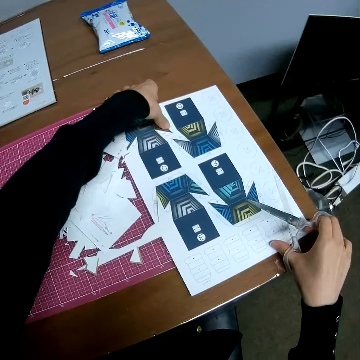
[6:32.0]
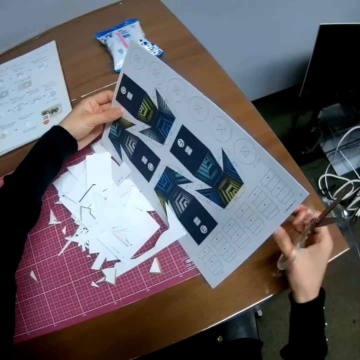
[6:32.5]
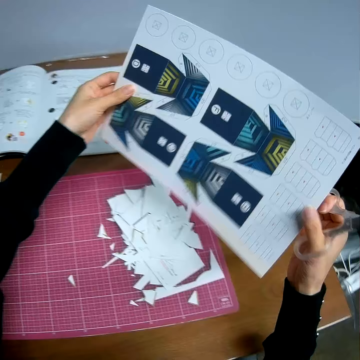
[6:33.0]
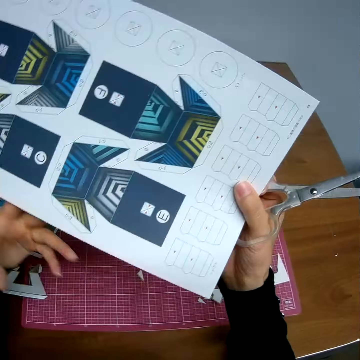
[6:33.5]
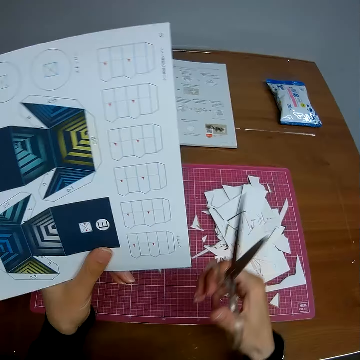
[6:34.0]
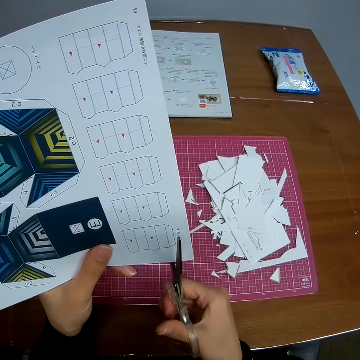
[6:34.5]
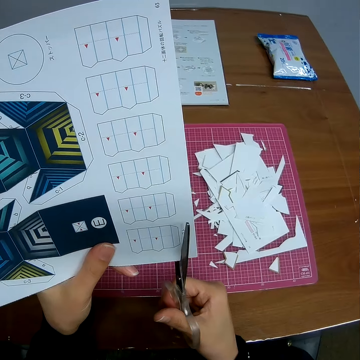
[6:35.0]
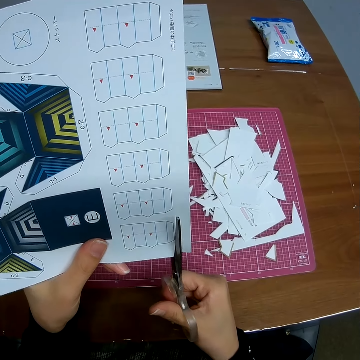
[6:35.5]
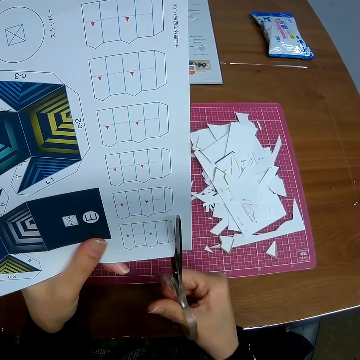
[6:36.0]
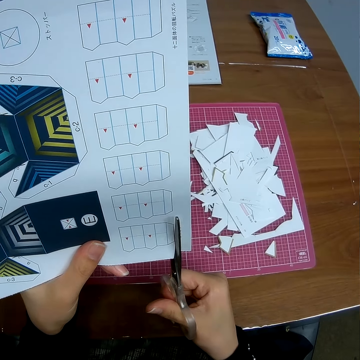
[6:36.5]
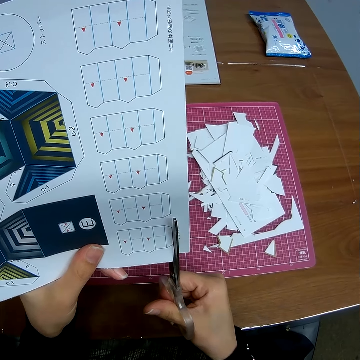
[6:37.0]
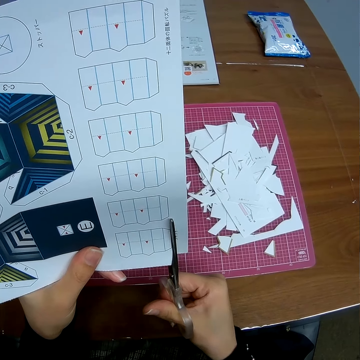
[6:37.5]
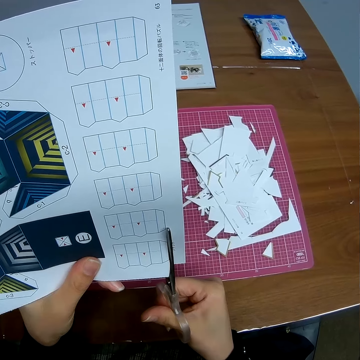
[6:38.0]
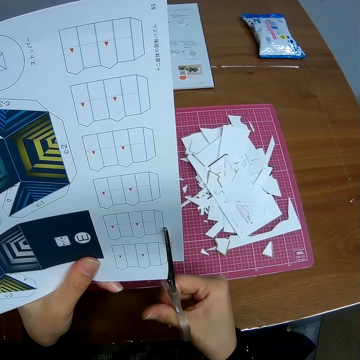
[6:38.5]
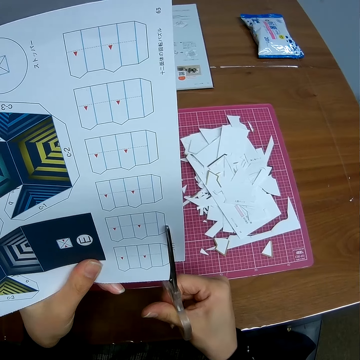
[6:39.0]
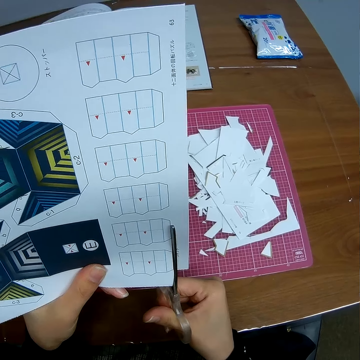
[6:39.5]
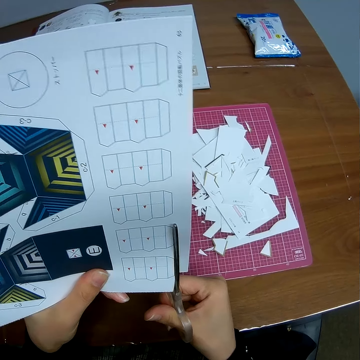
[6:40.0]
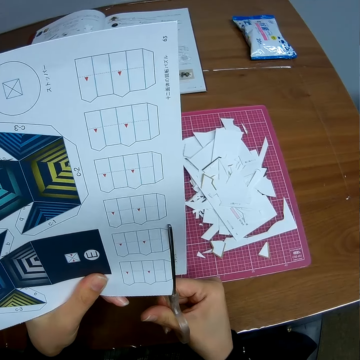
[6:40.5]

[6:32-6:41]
The camera wearer cuts the craft sheet with the pair of scissors in his hand.

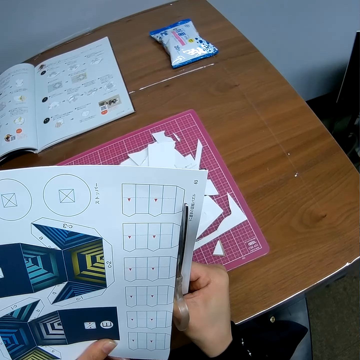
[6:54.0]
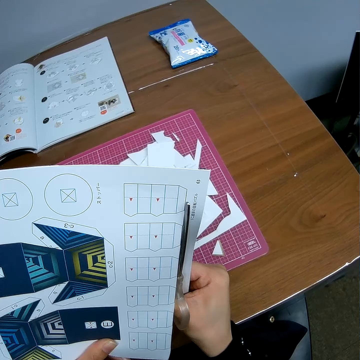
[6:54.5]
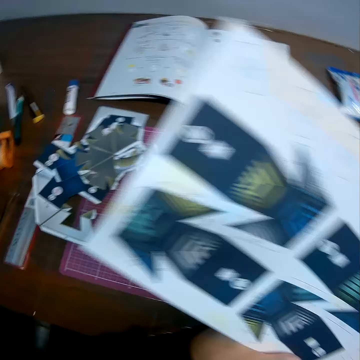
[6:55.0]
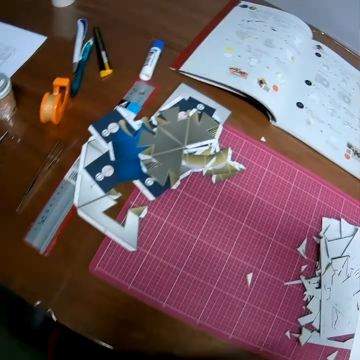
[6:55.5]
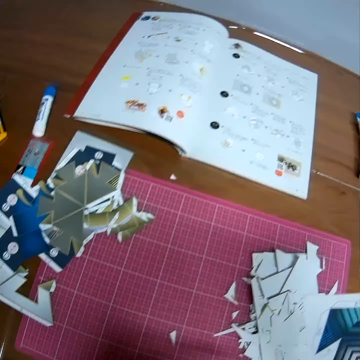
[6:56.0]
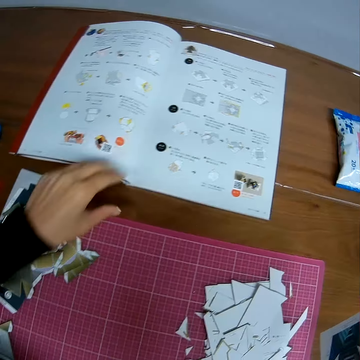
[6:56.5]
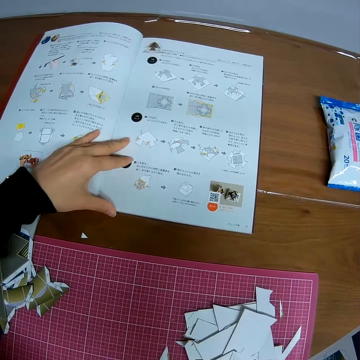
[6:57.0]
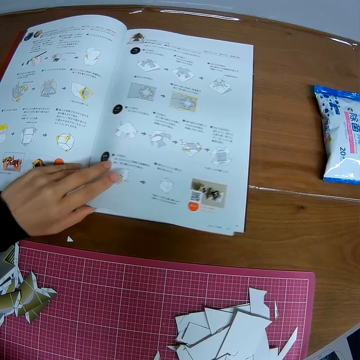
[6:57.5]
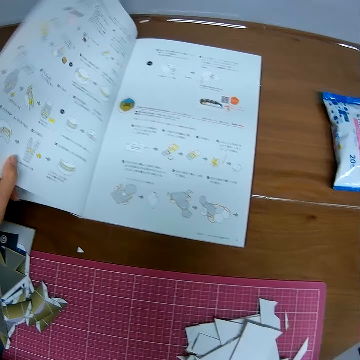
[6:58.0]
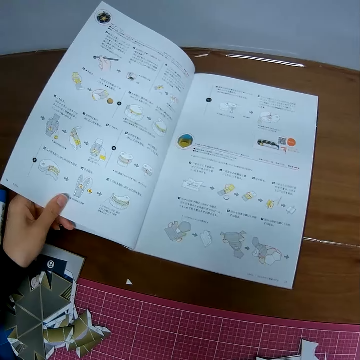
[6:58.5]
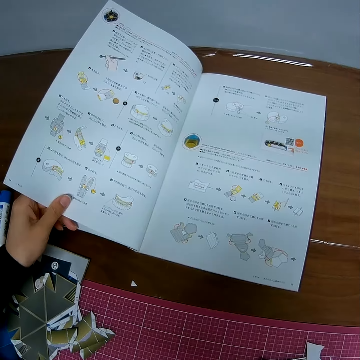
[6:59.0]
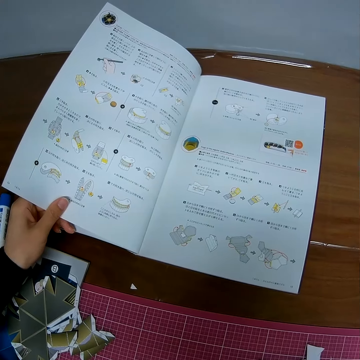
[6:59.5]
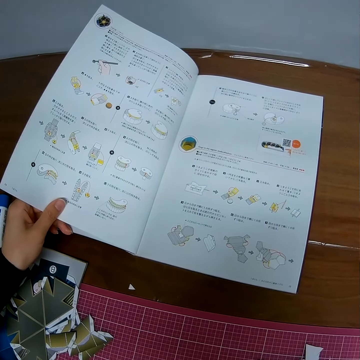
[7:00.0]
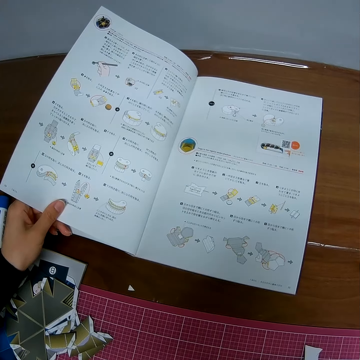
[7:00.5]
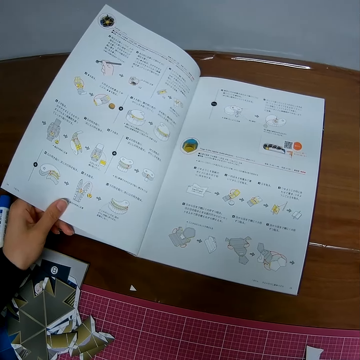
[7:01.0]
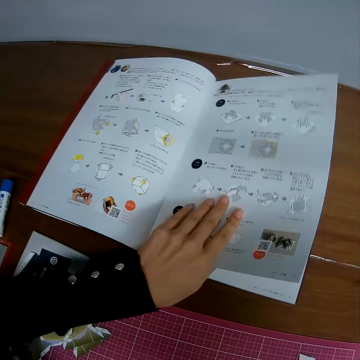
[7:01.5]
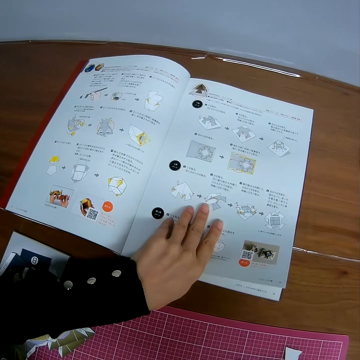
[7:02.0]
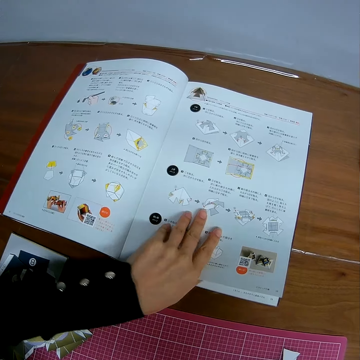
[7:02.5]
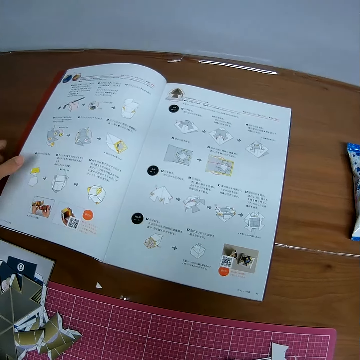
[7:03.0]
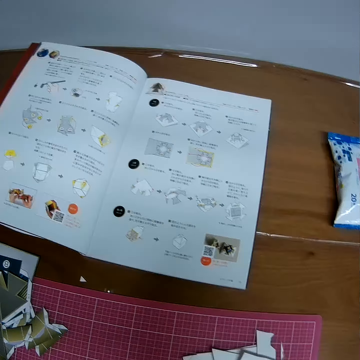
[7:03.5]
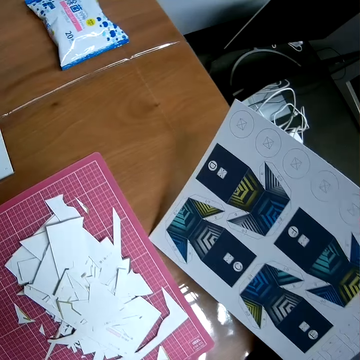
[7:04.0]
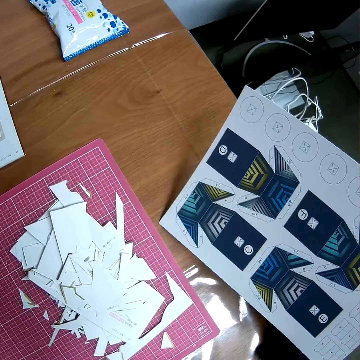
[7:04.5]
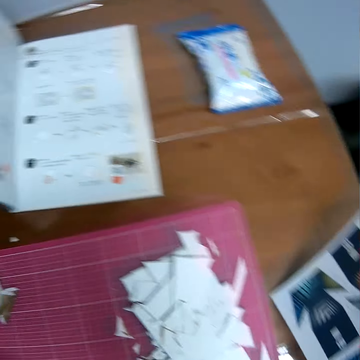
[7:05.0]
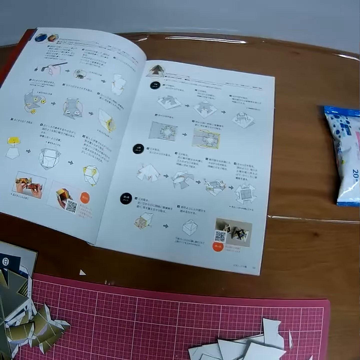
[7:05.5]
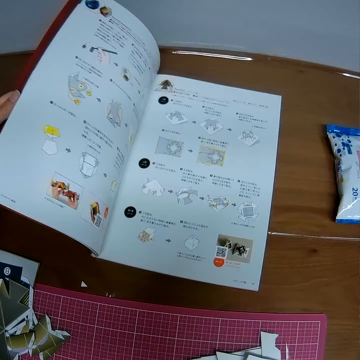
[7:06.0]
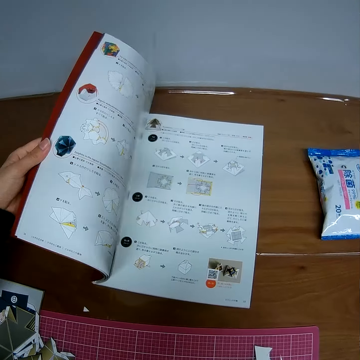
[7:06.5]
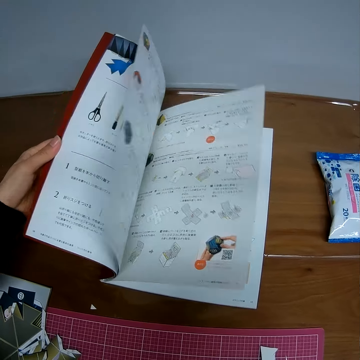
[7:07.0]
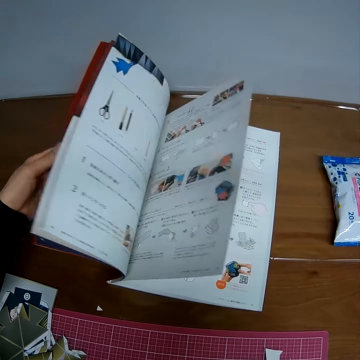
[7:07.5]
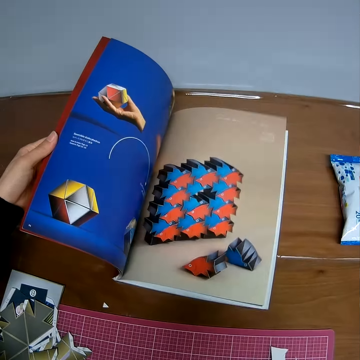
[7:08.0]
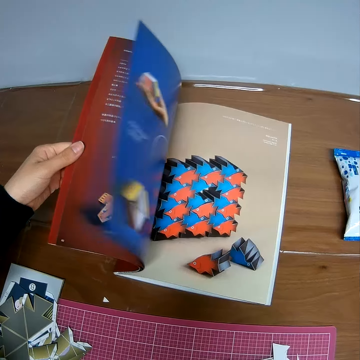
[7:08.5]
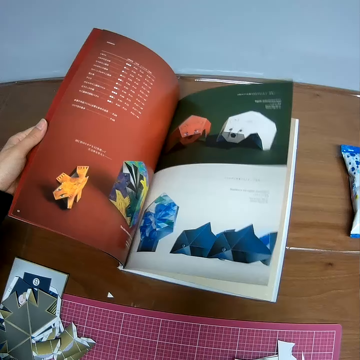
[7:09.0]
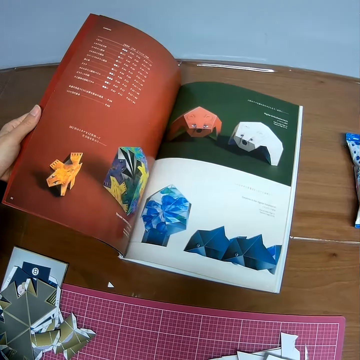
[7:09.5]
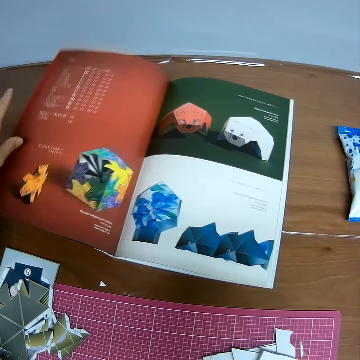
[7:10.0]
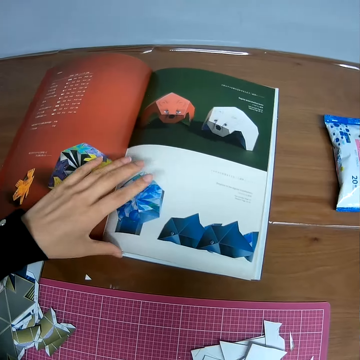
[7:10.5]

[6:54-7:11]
The camera wearer looks at the paper model. They place a hand on a sketch book on the table. They flip the book on the table. They read from the book on the table. They open the previous page. They look at the sketch book. They look at the paper model. They flip the book on the table page by page.

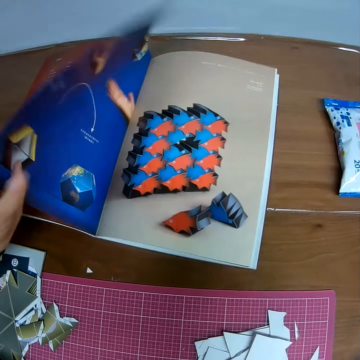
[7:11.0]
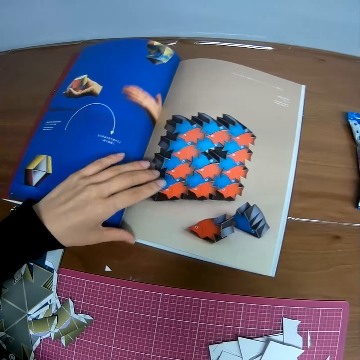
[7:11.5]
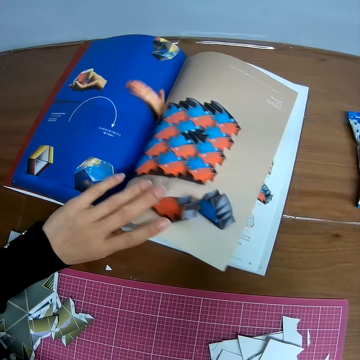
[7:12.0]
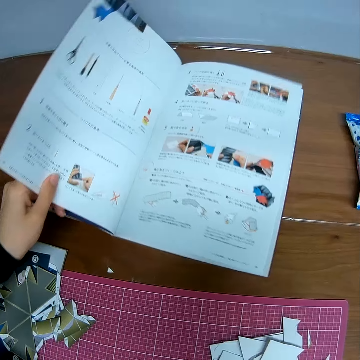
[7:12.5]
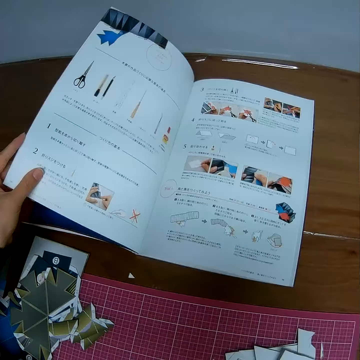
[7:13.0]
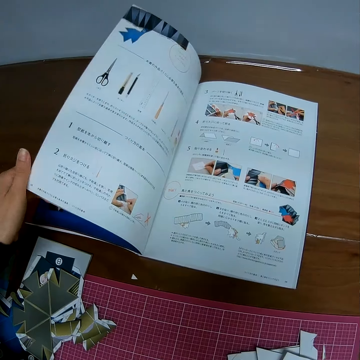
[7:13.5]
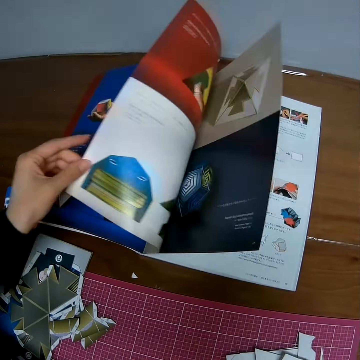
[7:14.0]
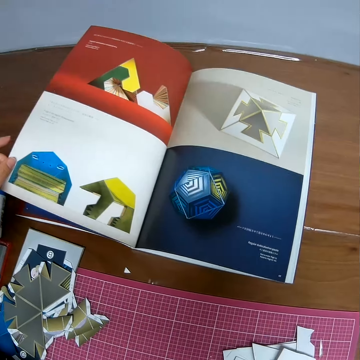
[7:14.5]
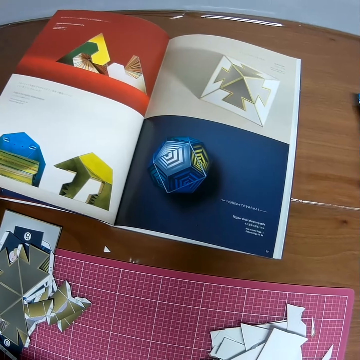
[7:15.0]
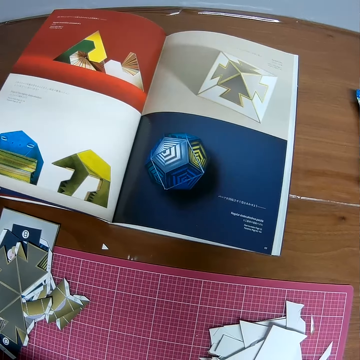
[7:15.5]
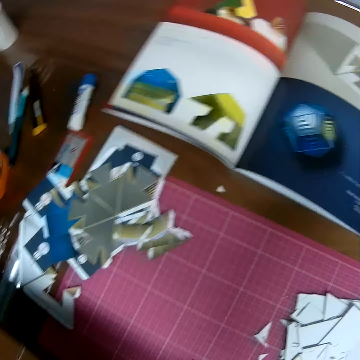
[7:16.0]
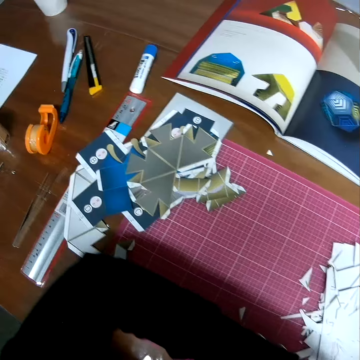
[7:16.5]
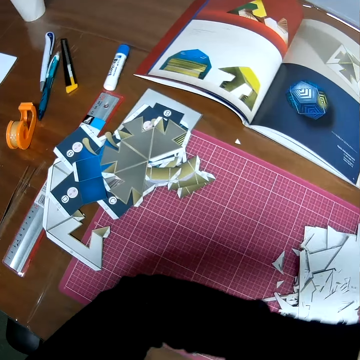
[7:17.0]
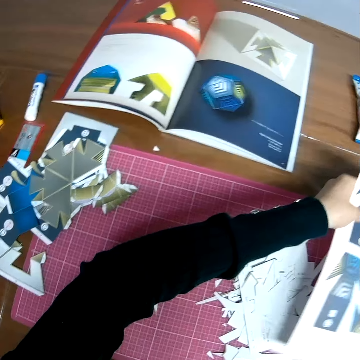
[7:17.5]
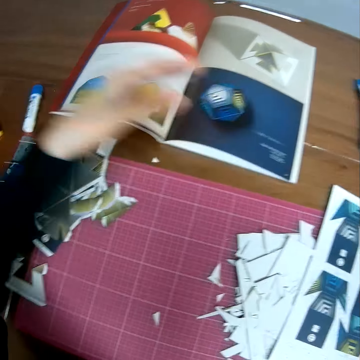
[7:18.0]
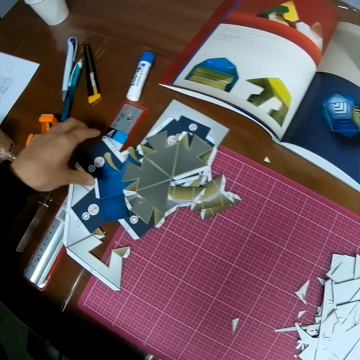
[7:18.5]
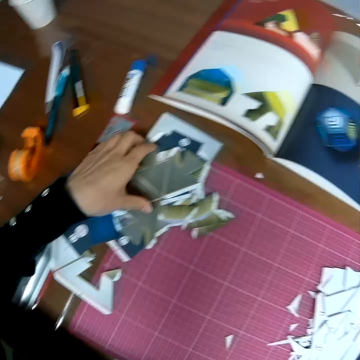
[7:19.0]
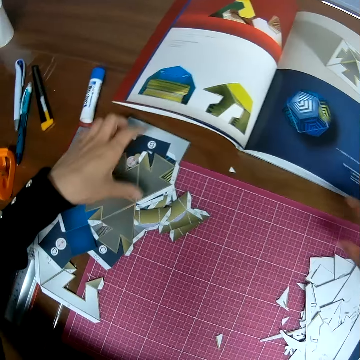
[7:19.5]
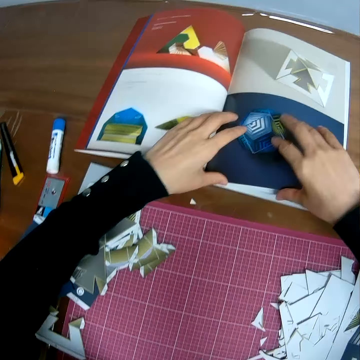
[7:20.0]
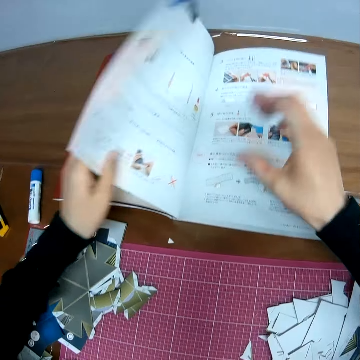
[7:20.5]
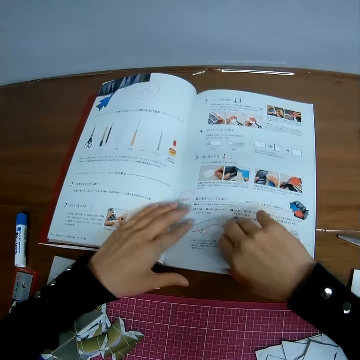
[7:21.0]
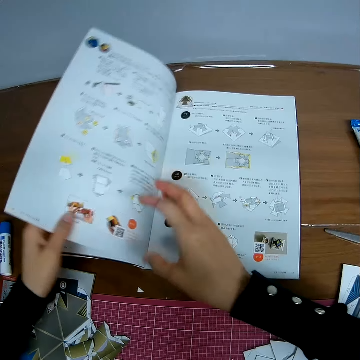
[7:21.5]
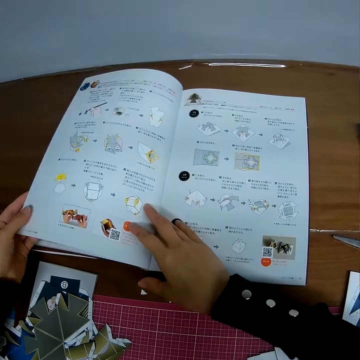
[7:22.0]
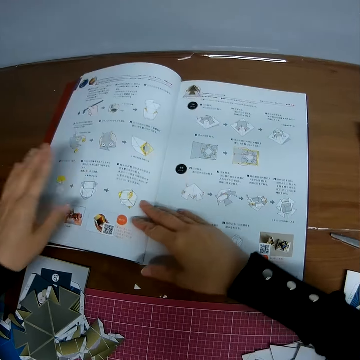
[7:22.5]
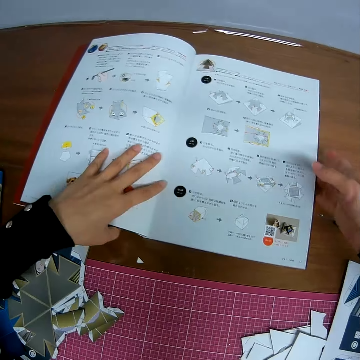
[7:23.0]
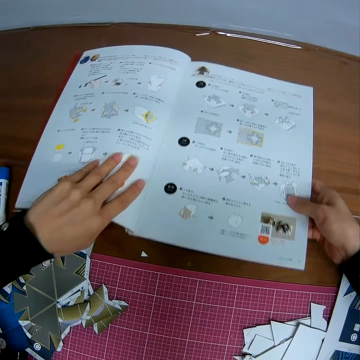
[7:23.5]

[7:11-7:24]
The camera wearer looks at the sketch book. They put down the paper model. They touch the pieces of craft sheet on the table. They flip the book on the table page by page.
